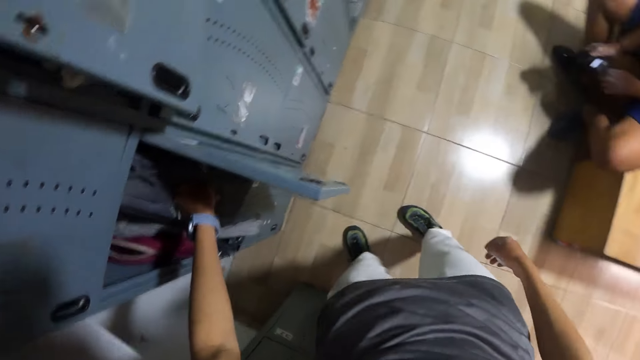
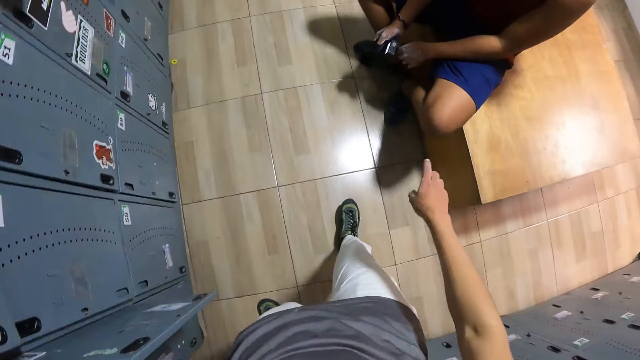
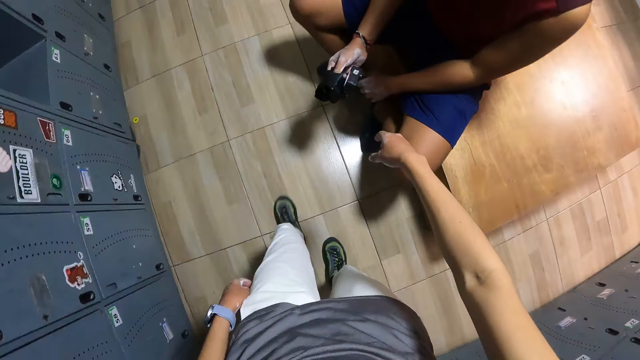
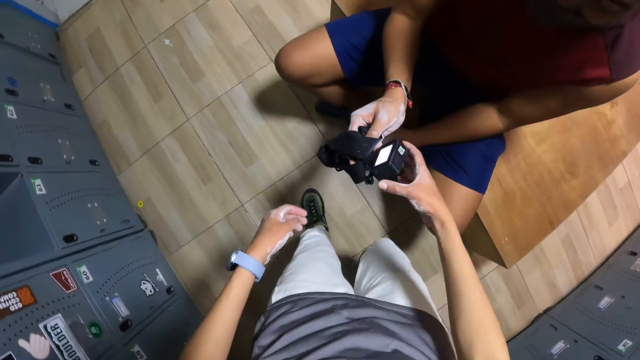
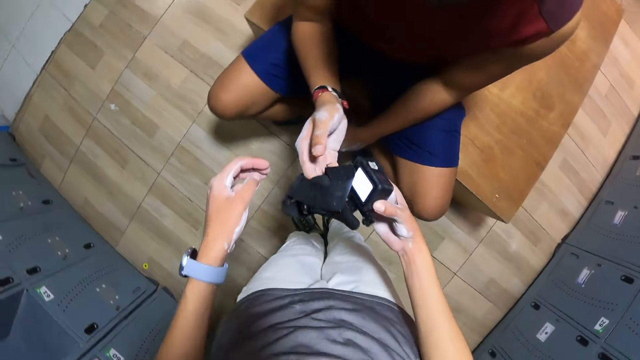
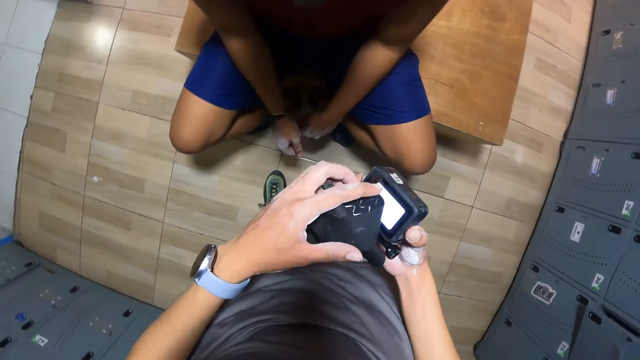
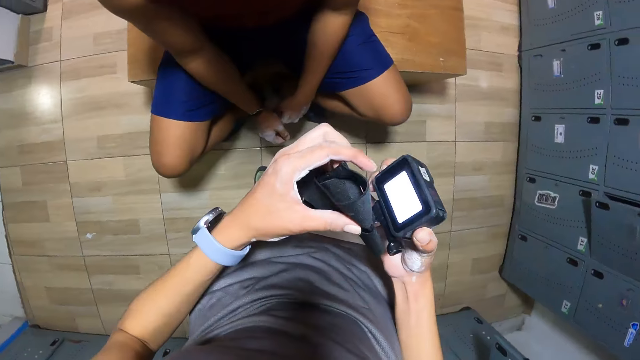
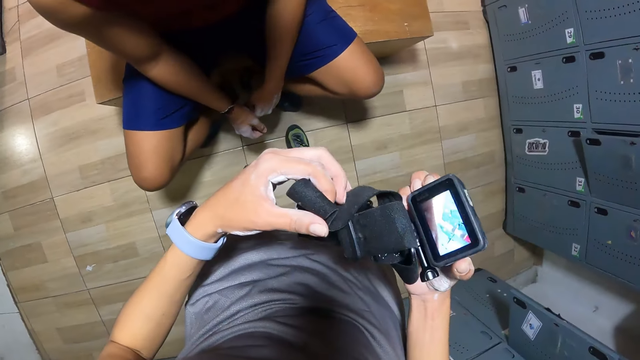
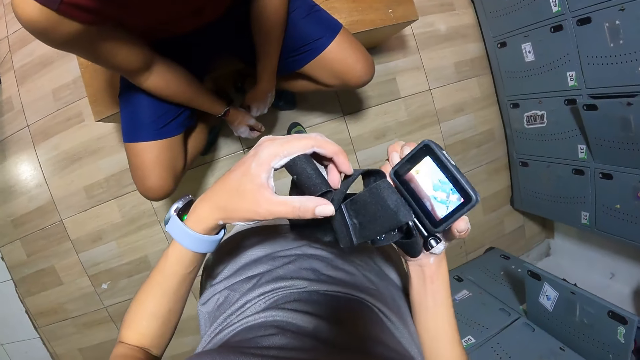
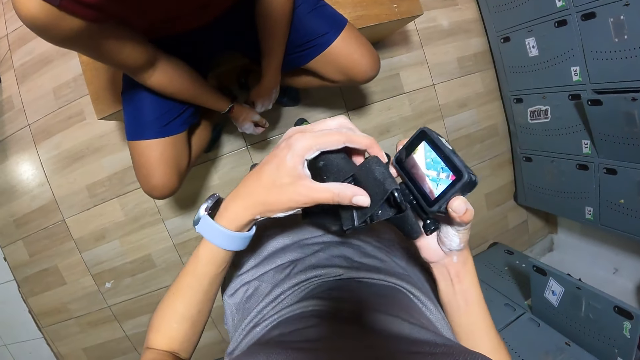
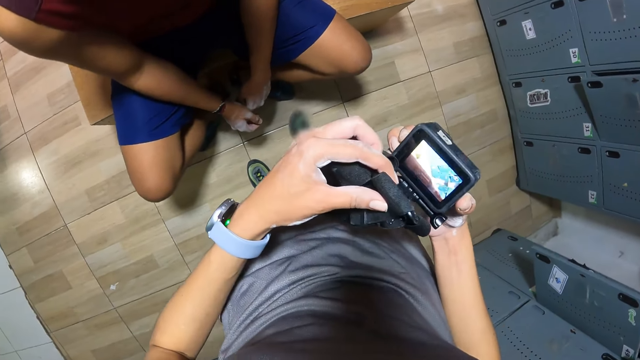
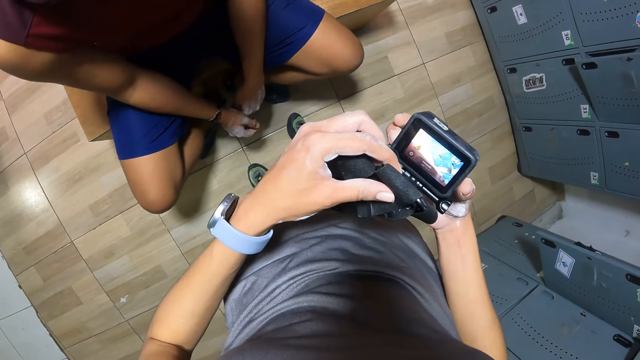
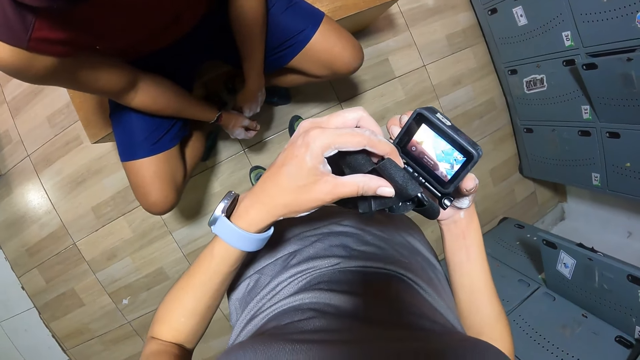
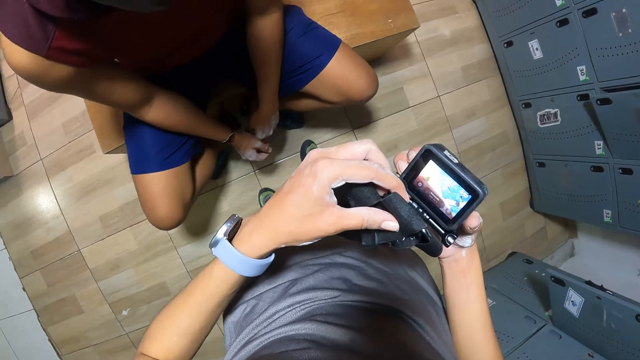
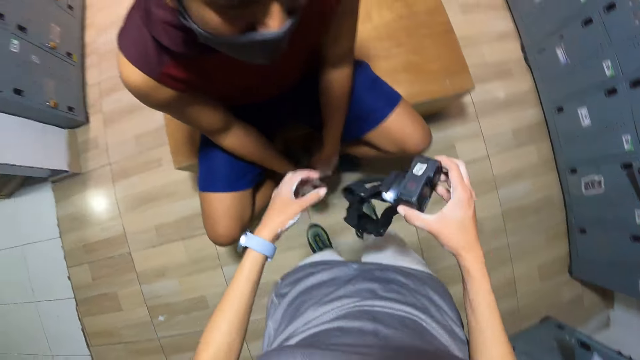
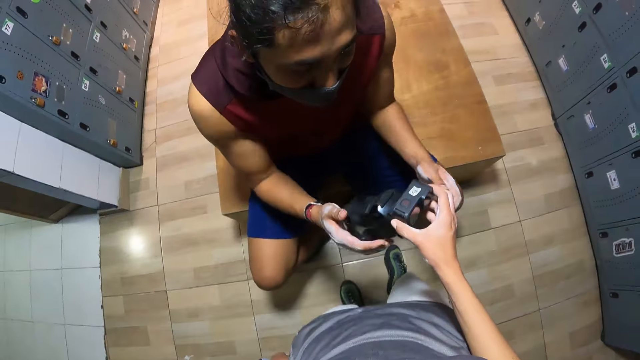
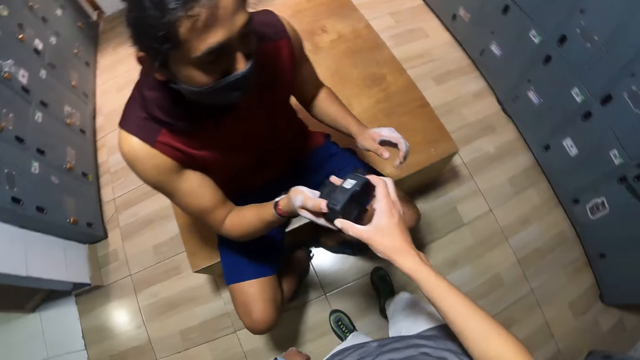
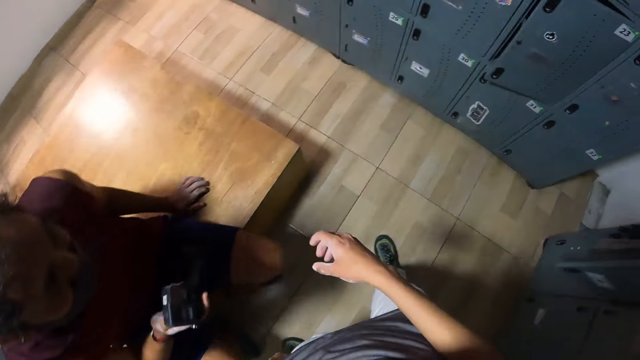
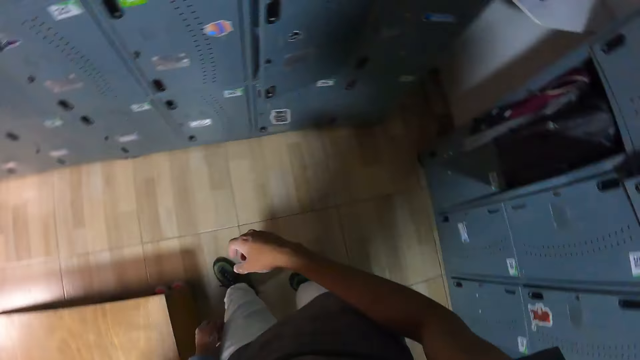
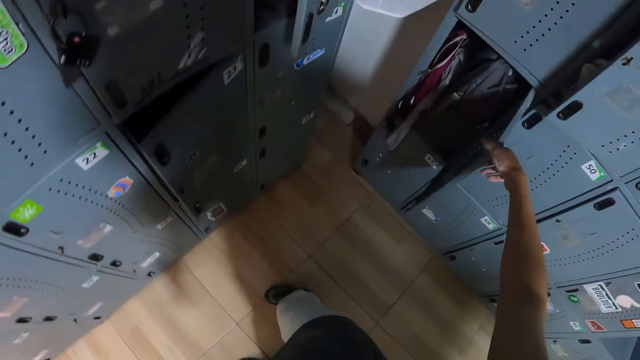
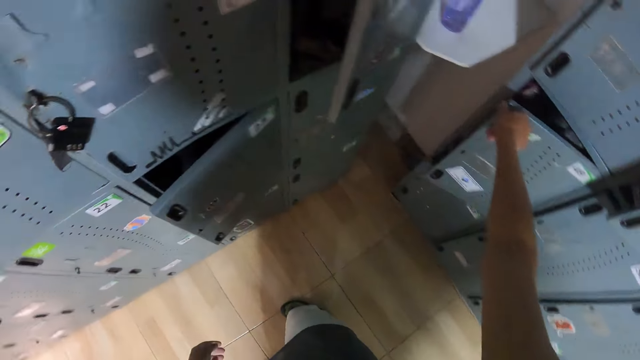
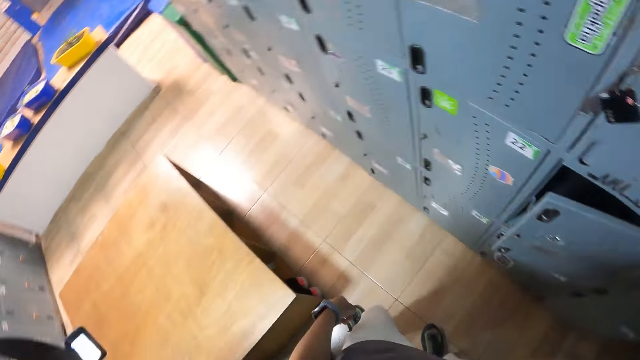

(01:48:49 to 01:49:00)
The camera wearer pushes in the bag in the locker with her left hand. She walks to the man. She collects the camera in the man's right hand with her right hand. She holds the camera with both hands. She operates the camera in both hands with her right hand. She looks at the camera on the hands. She gives the camera to the man with her right hand. She closes the locker with her right hand.

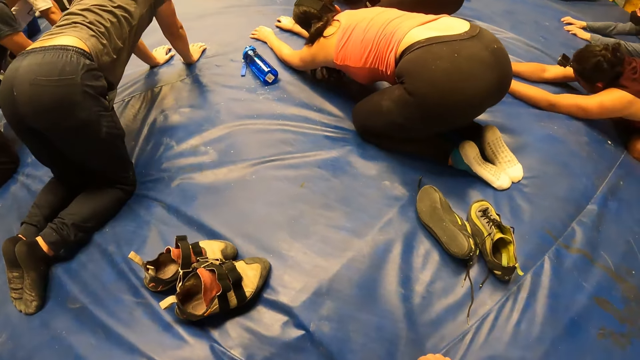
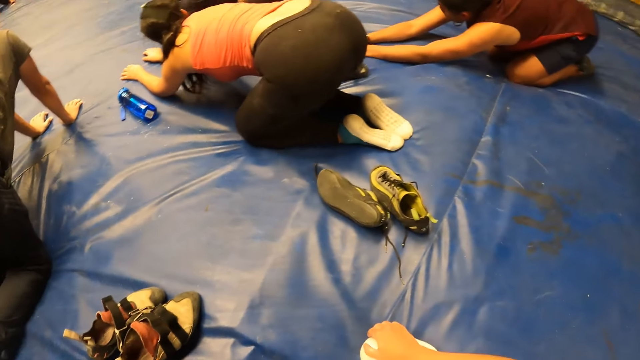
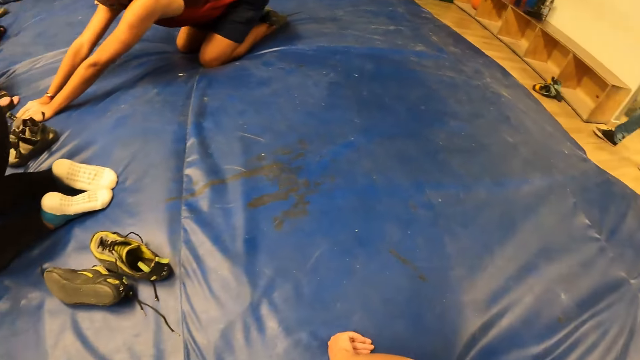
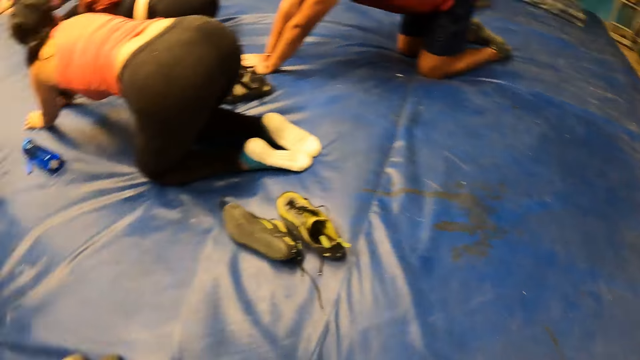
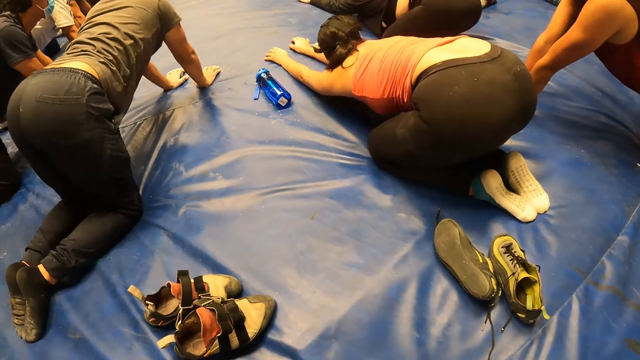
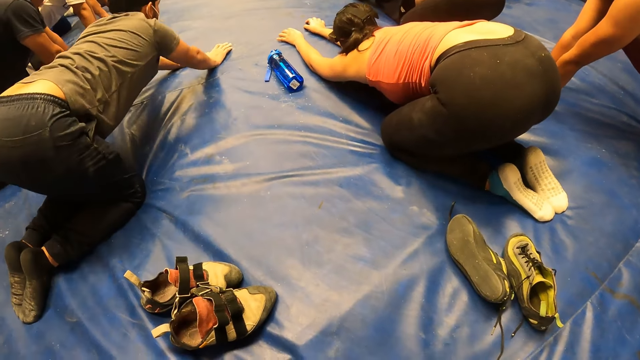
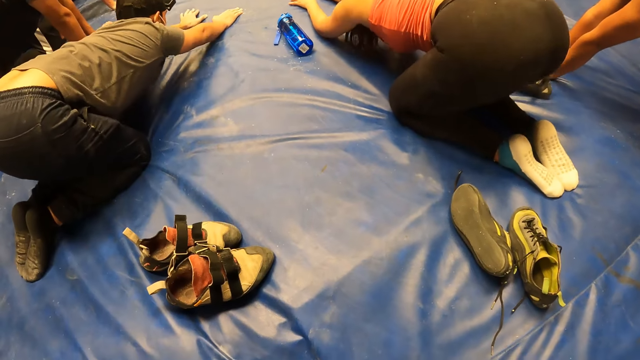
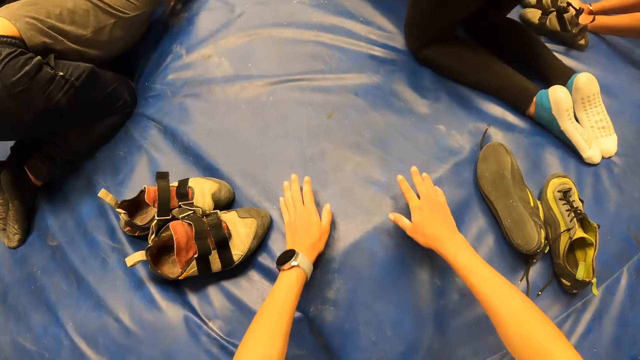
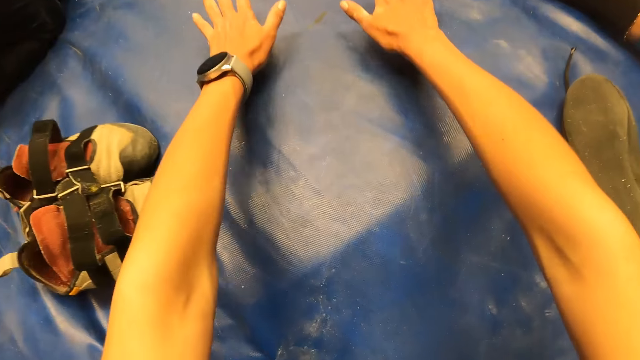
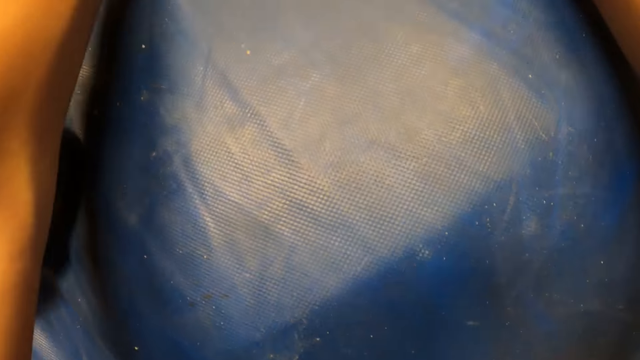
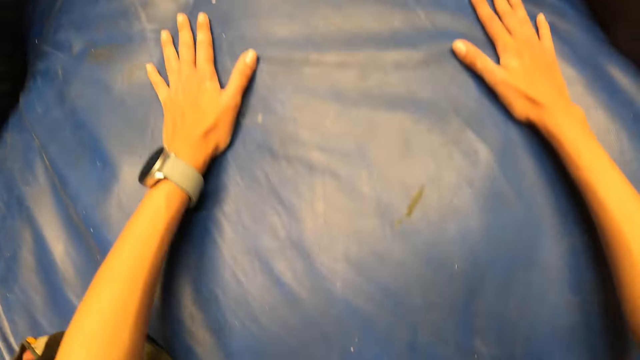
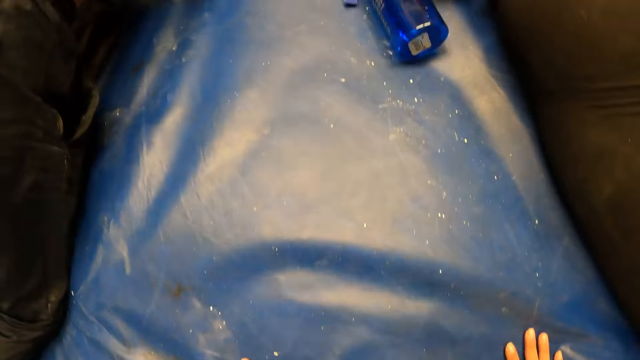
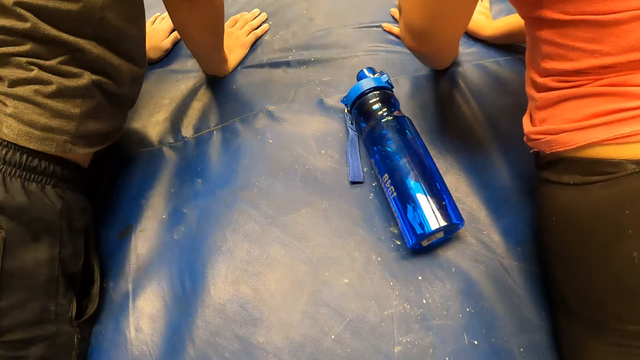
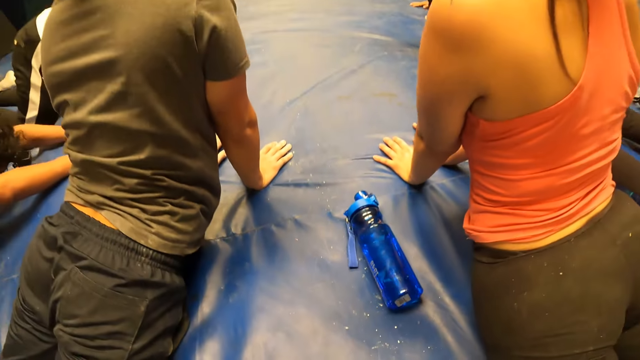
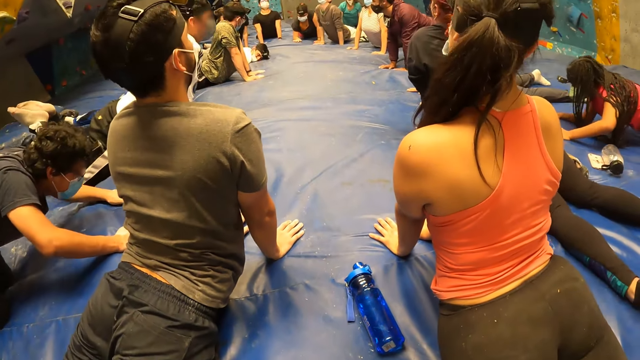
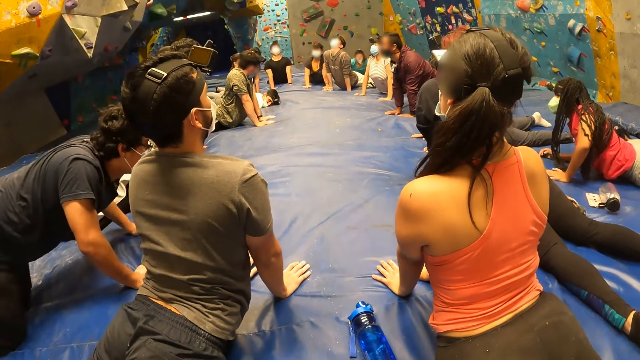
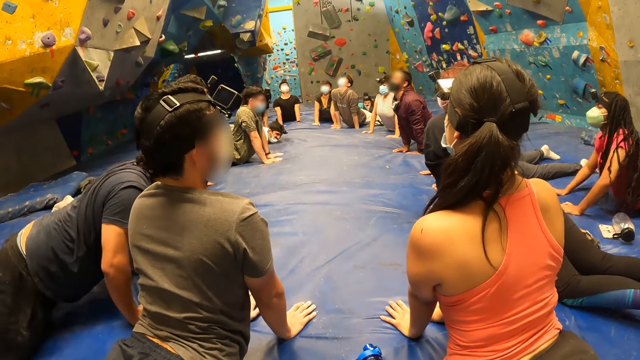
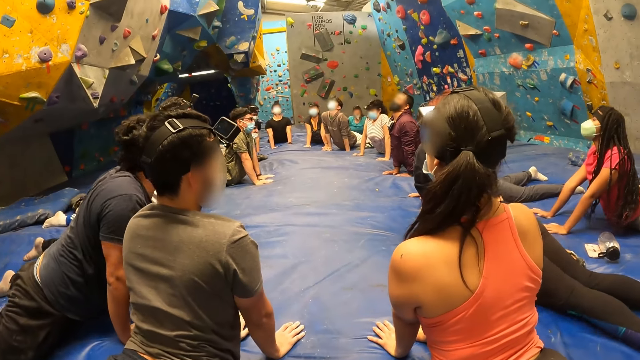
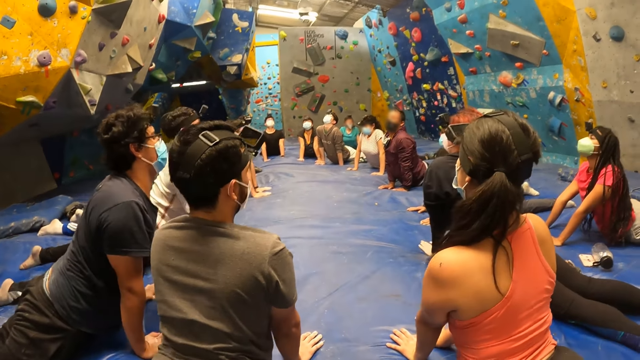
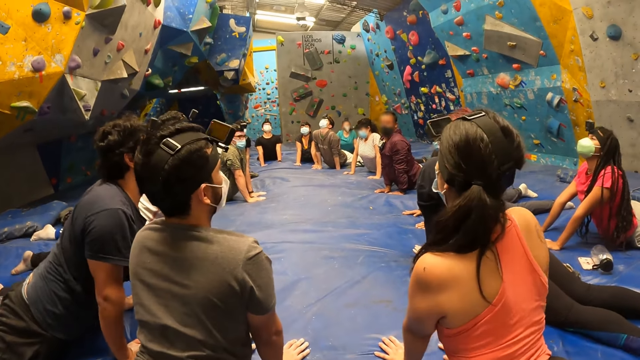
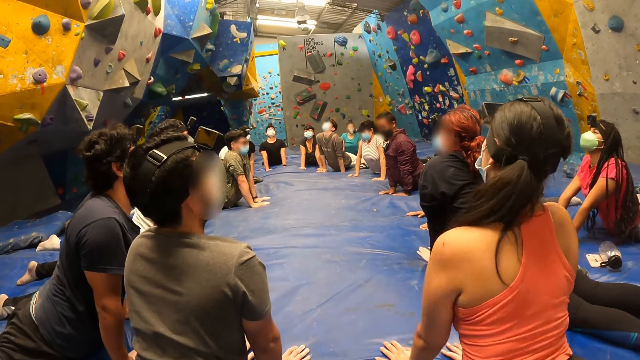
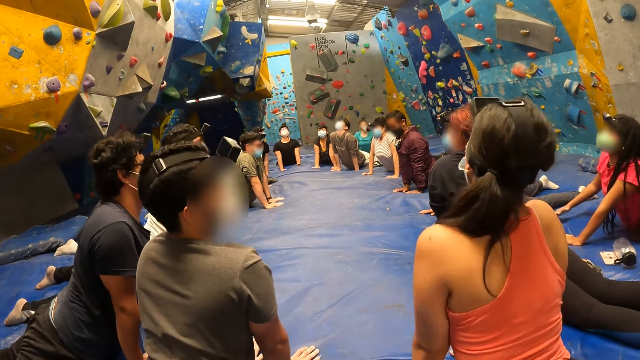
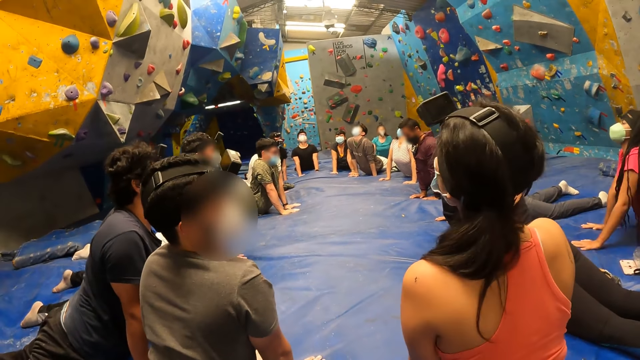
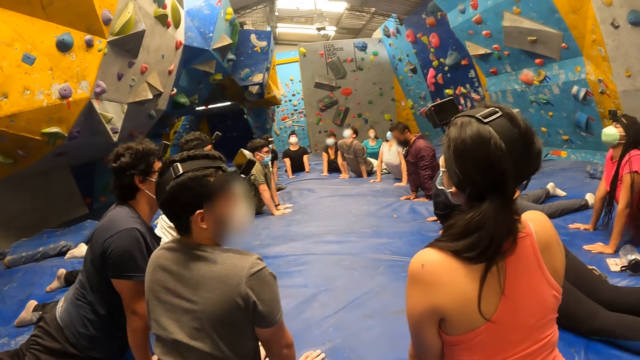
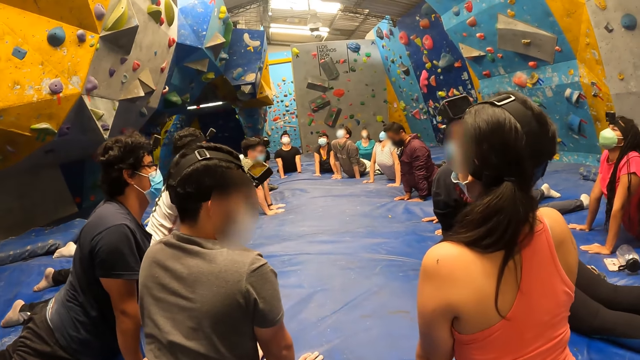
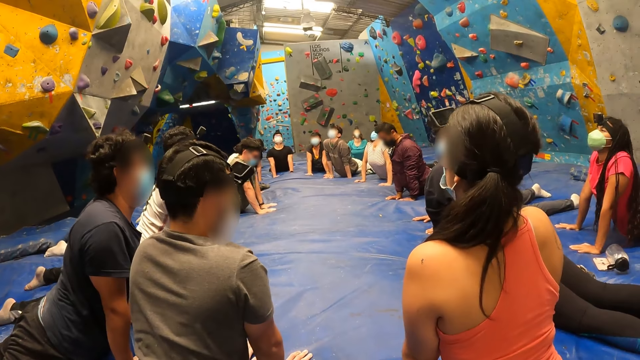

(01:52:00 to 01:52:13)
The camera wearer looks at the colleagues. They exercise with the colleagues. They touch the floor. They move on the floor. They look at the colleagues. A woman moves her head.
